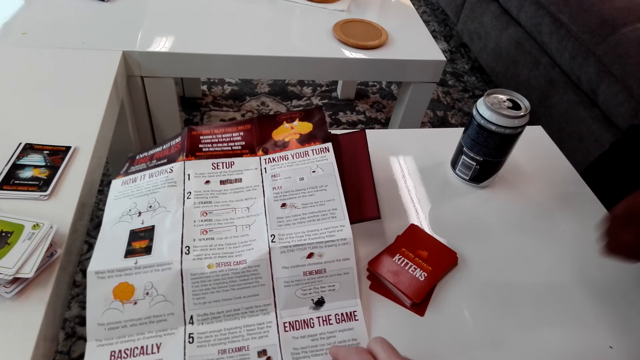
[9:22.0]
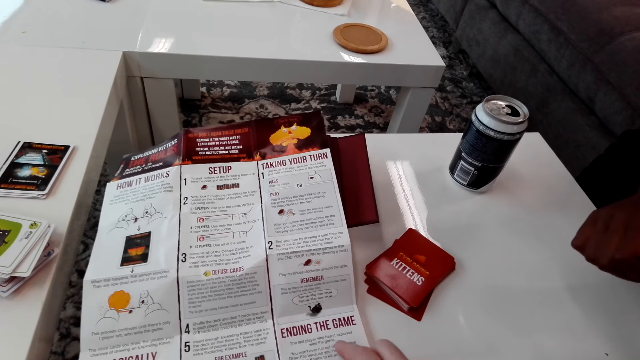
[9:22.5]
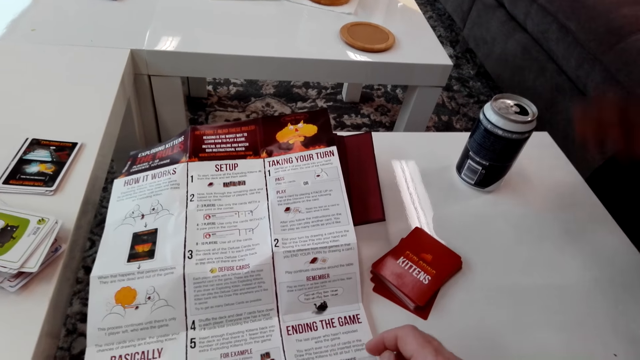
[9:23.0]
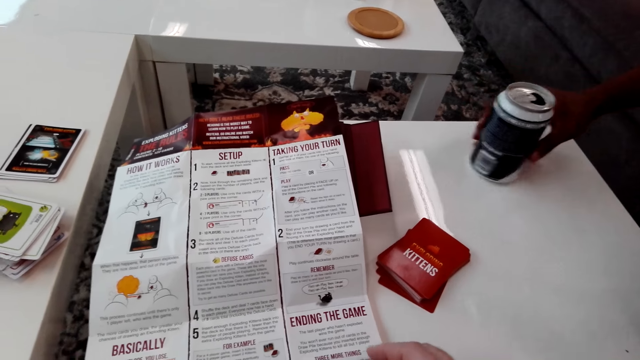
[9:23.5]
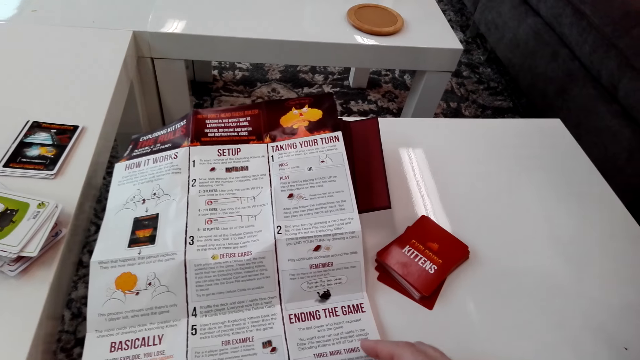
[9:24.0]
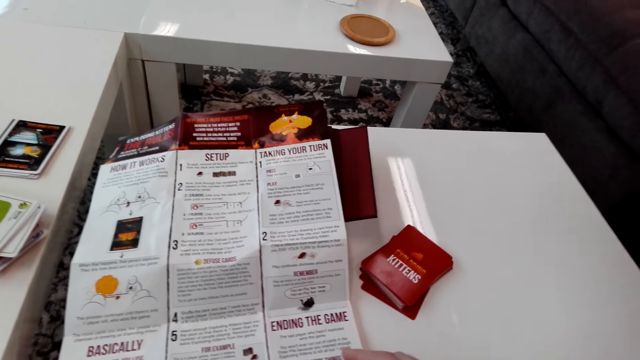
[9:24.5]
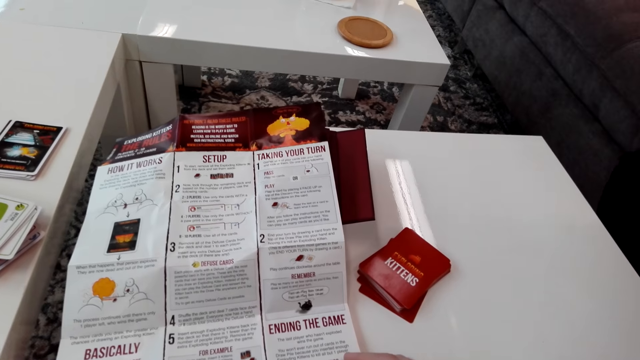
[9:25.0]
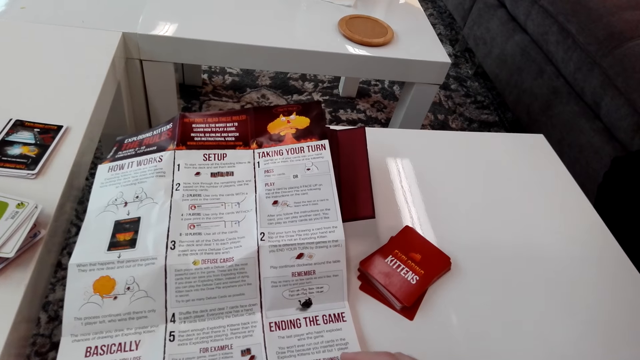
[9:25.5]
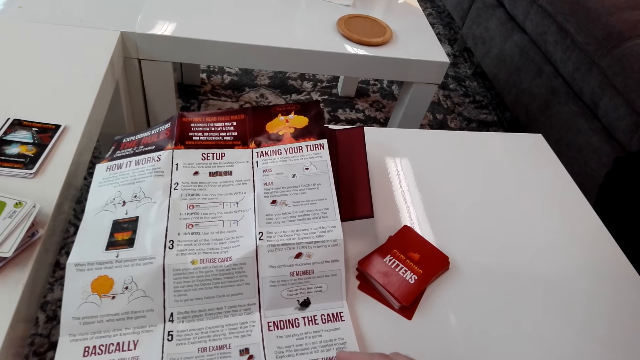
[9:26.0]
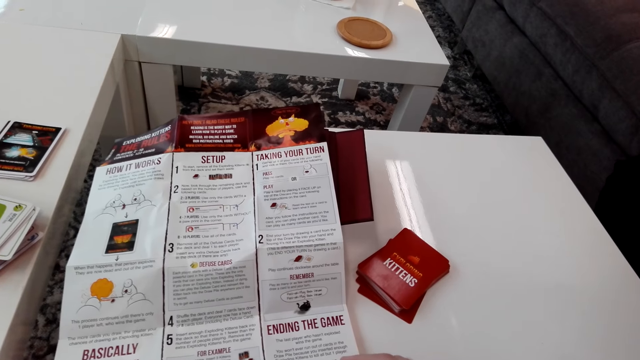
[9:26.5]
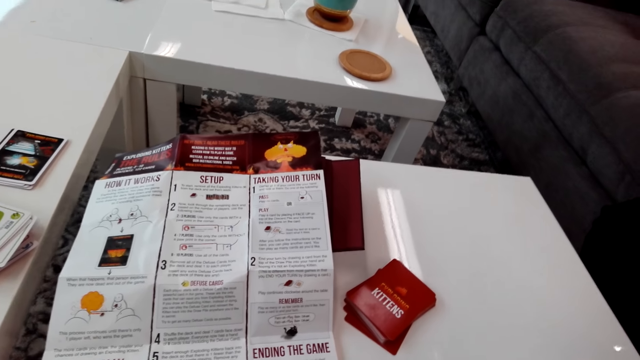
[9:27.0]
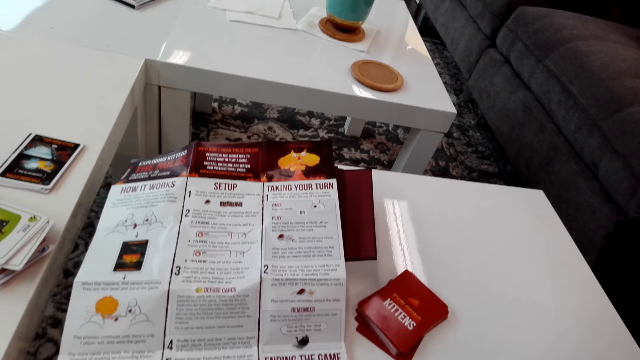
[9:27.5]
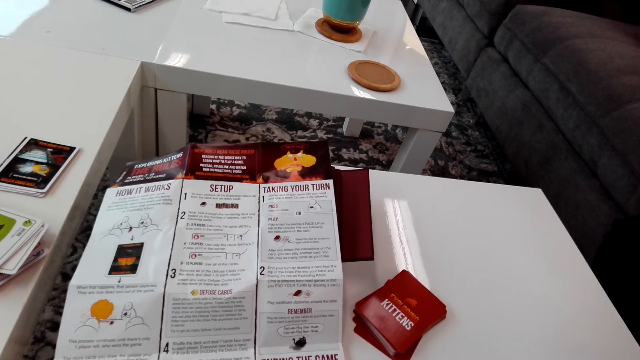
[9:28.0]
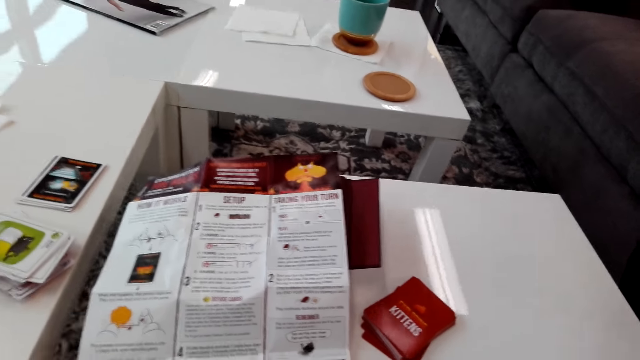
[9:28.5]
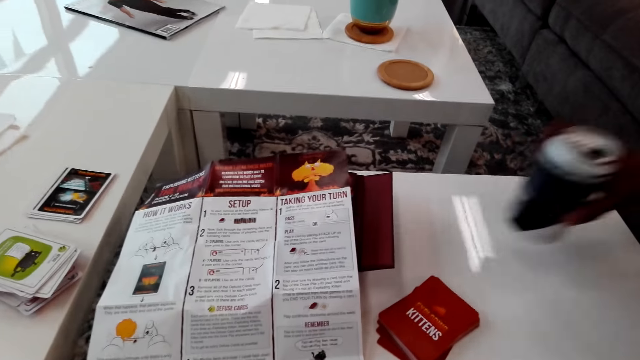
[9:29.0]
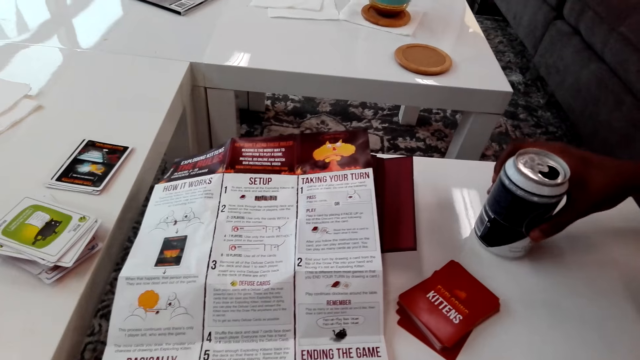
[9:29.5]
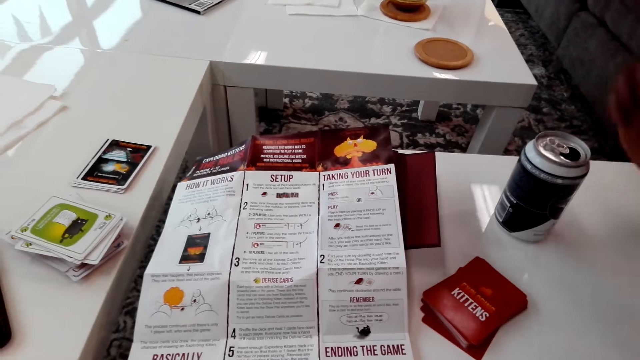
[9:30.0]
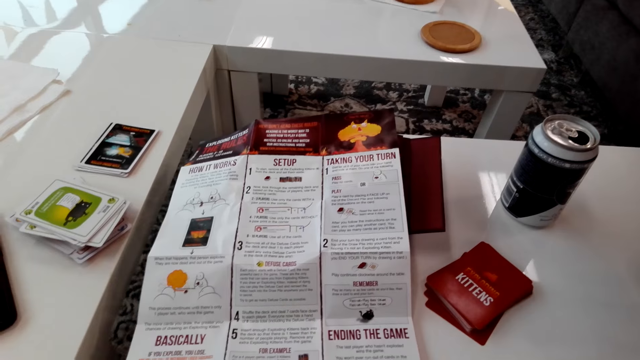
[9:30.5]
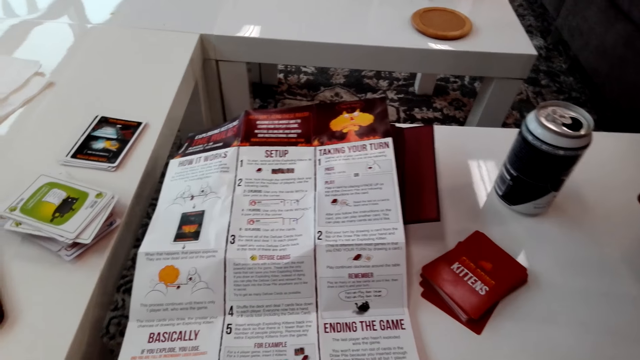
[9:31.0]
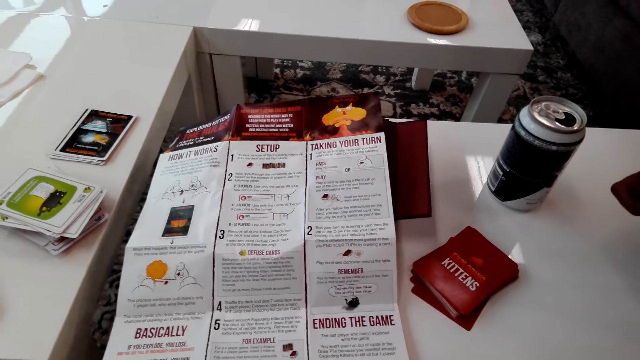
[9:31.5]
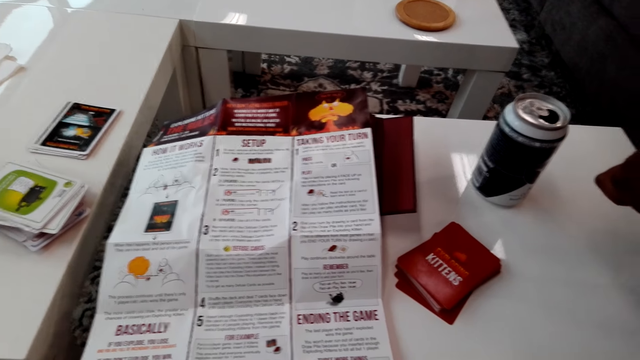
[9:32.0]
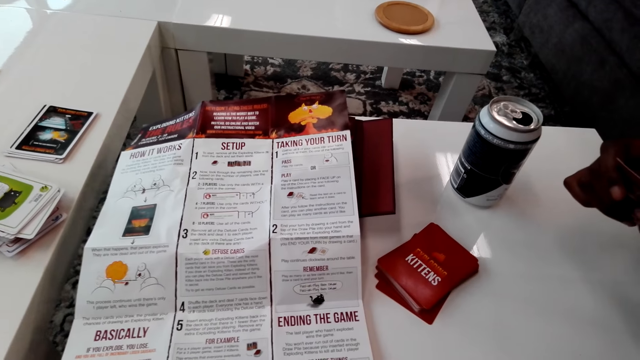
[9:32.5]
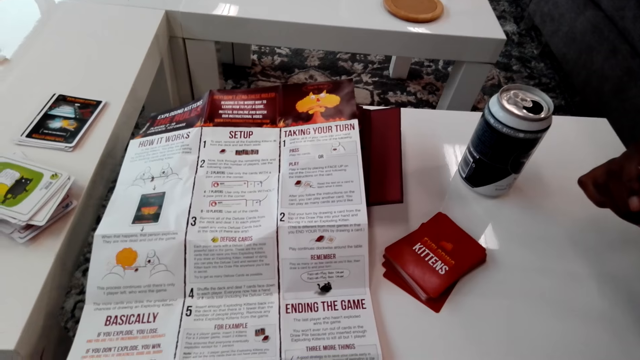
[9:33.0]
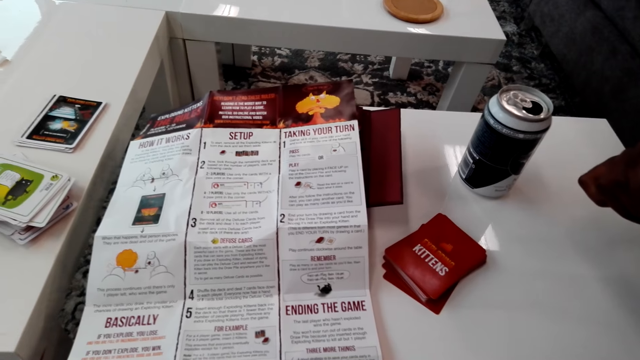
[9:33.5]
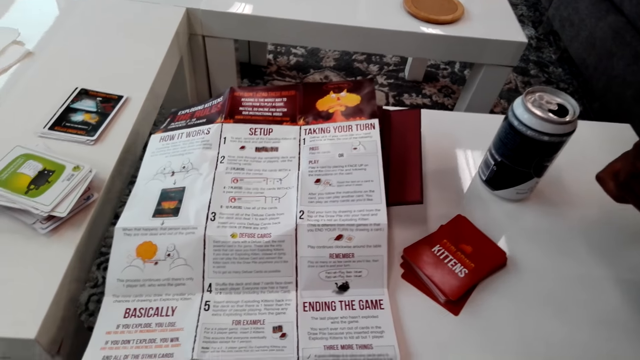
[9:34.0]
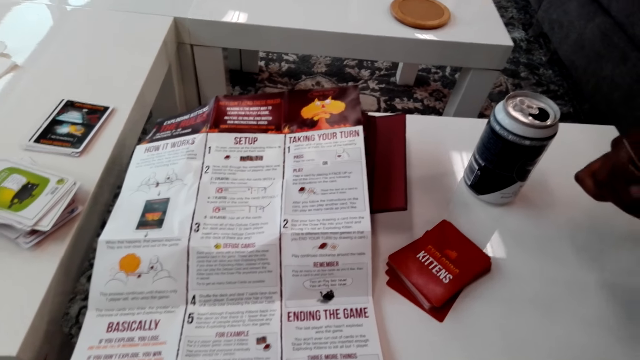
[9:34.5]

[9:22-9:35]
A man lifts a can. The camera wearer reads the paper. The man puts the can on the table.

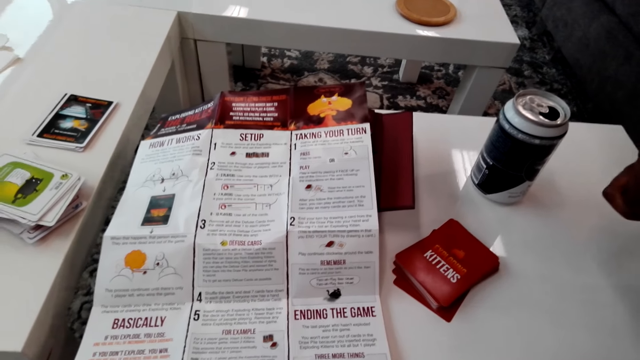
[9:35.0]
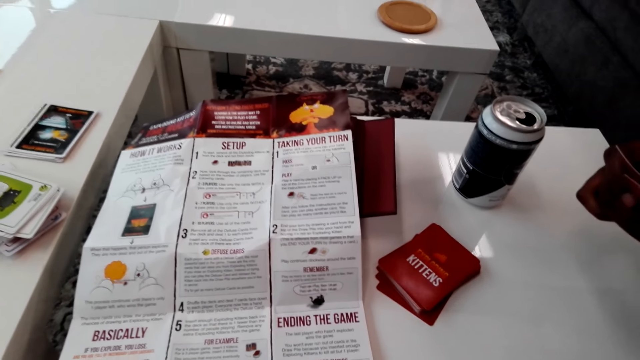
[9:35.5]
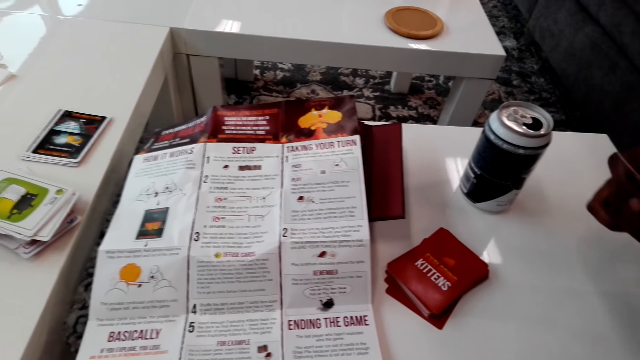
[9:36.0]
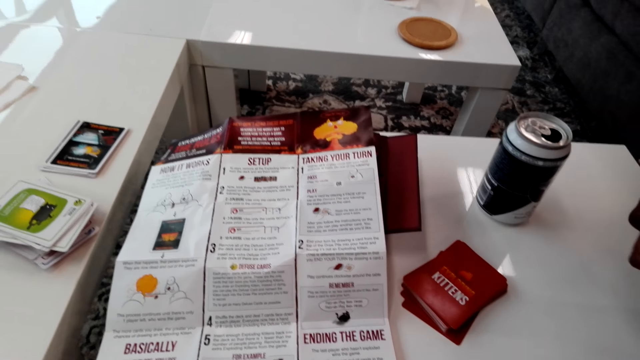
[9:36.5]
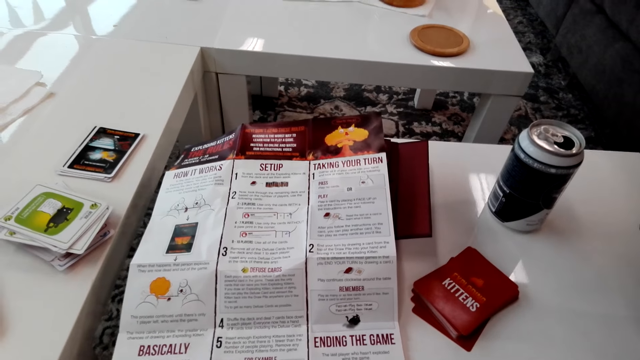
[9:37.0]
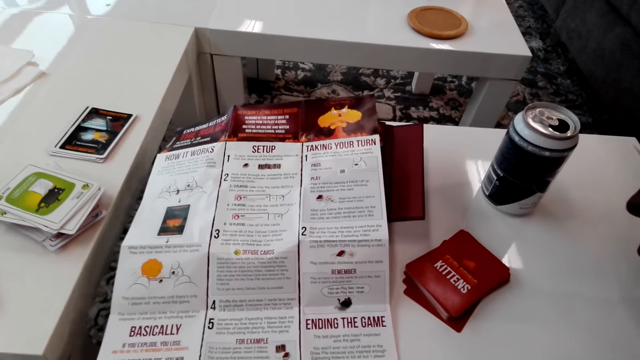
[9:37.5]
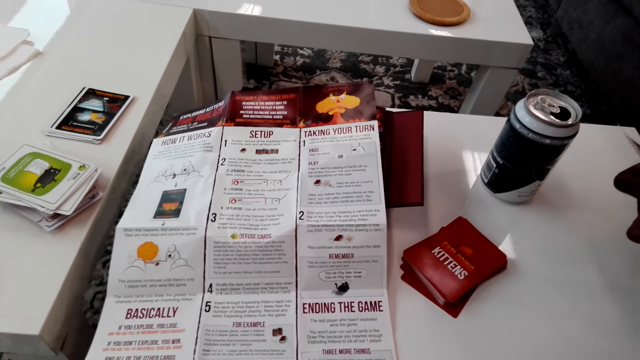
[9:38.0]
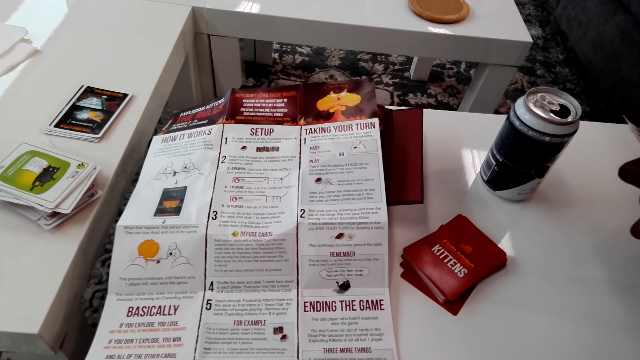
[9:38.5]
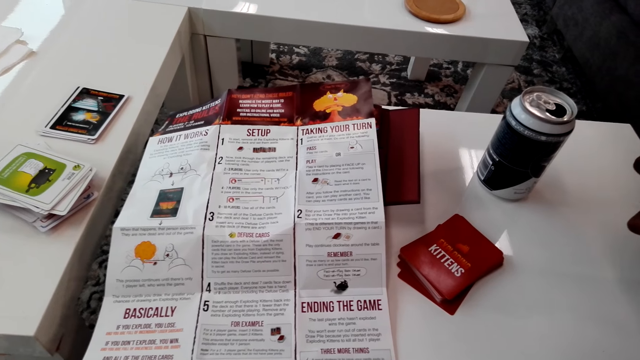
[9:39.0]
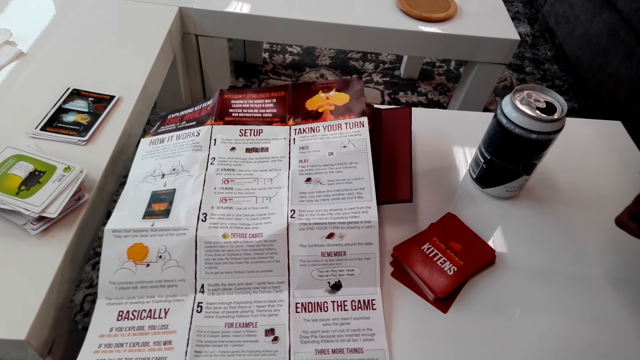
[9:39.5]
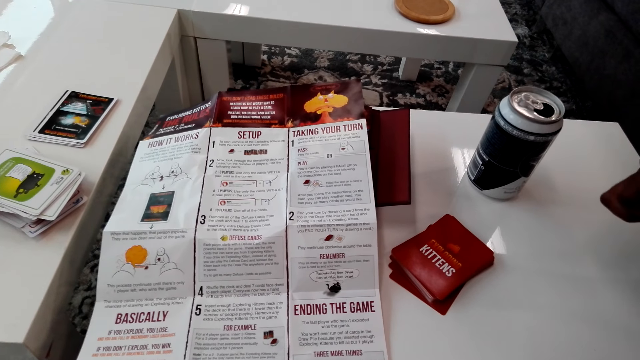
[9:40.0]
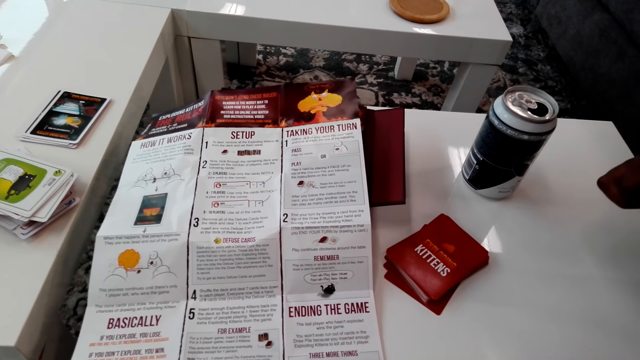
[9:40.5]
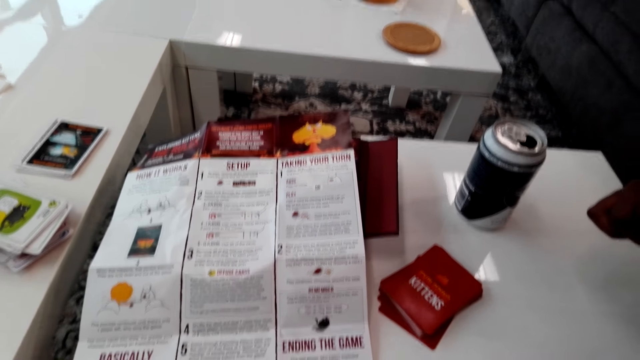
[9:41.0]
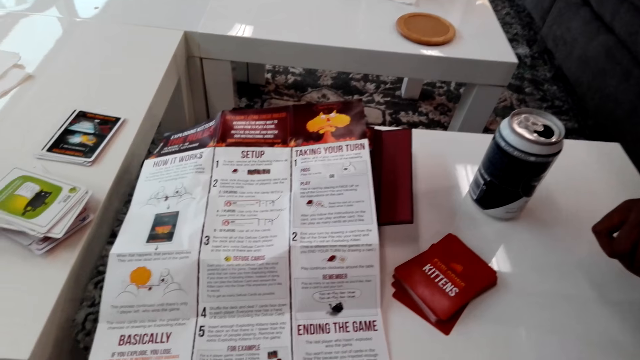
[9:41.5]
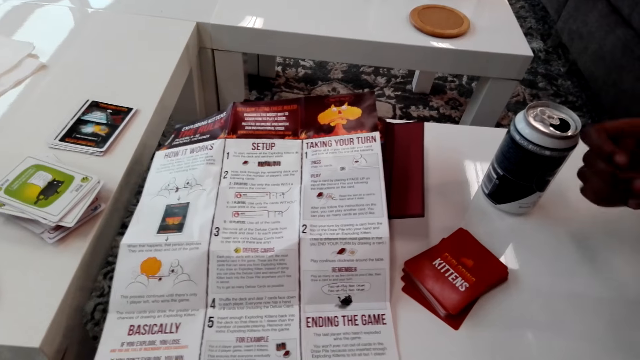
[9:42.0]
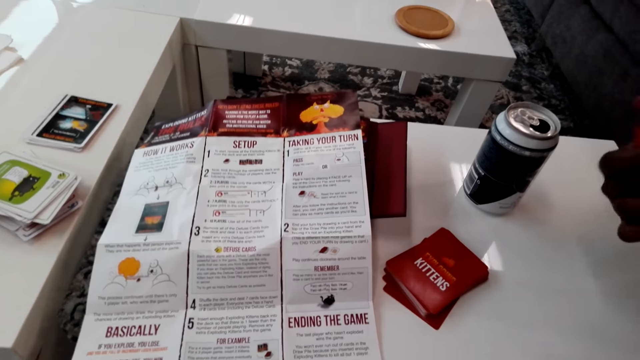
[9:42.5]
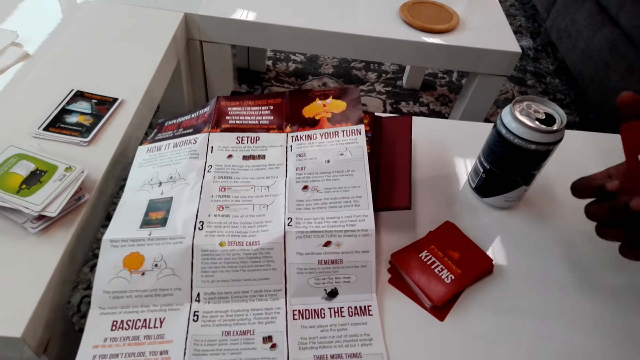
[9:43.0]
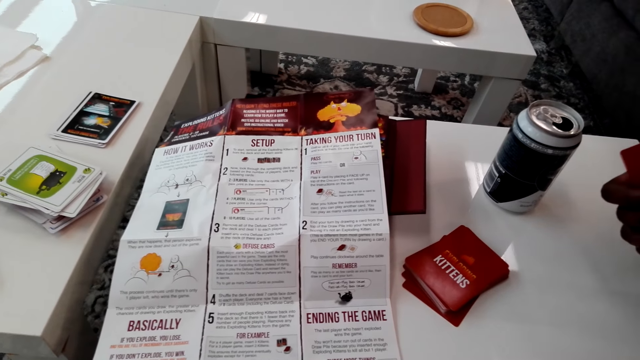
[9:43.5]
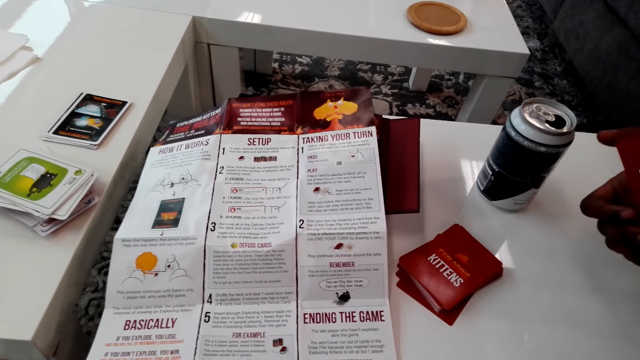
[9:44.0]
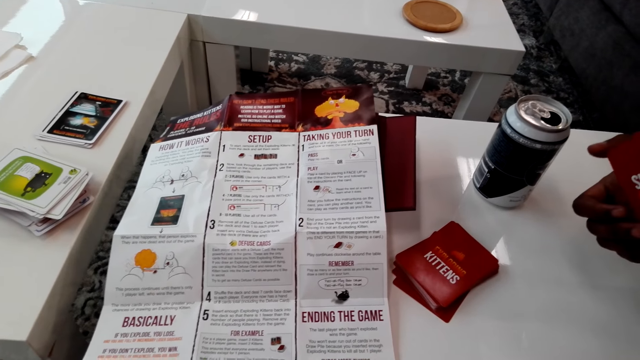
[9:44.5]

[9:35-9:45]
The camera wearer reads the paper. A man holds cards.
